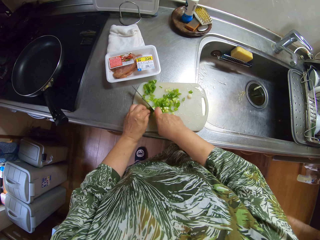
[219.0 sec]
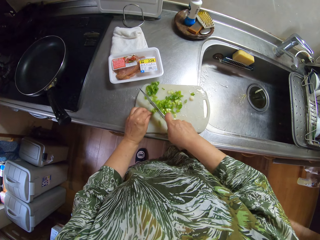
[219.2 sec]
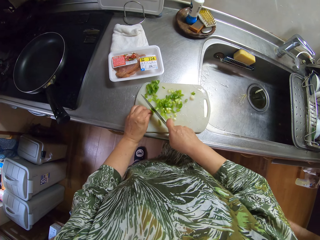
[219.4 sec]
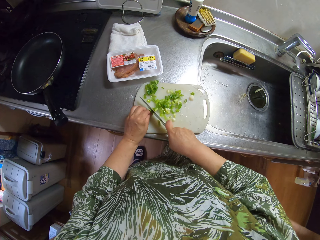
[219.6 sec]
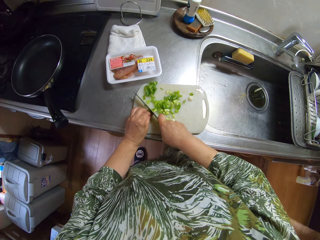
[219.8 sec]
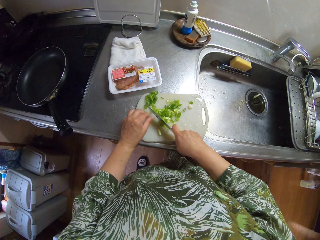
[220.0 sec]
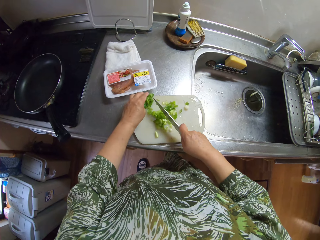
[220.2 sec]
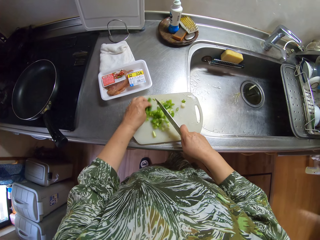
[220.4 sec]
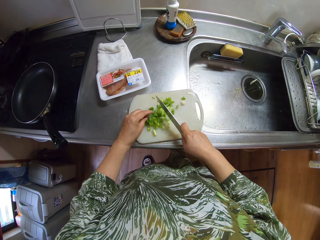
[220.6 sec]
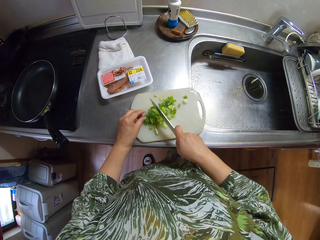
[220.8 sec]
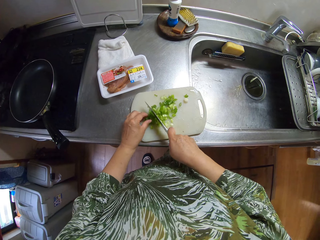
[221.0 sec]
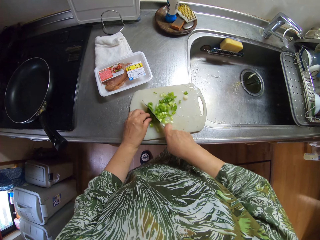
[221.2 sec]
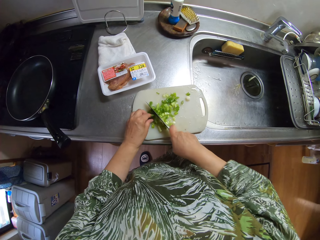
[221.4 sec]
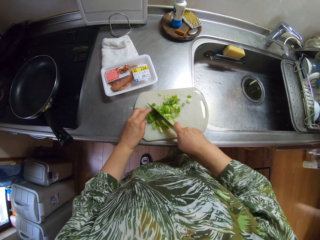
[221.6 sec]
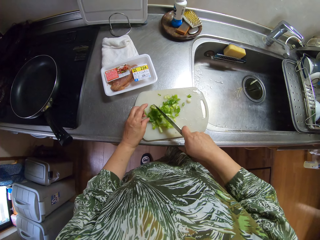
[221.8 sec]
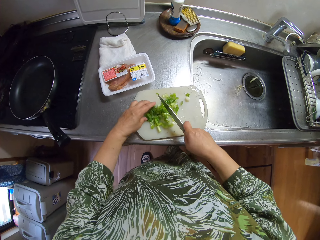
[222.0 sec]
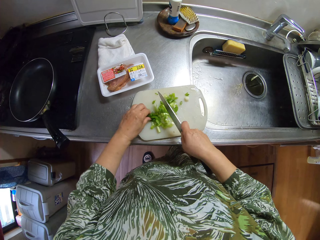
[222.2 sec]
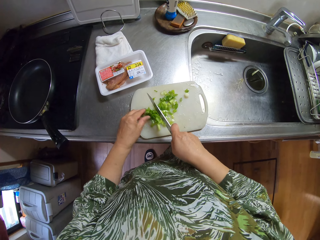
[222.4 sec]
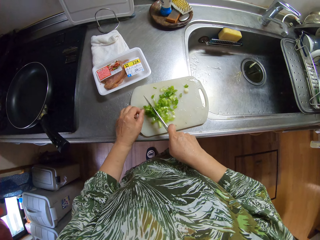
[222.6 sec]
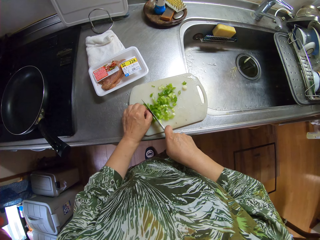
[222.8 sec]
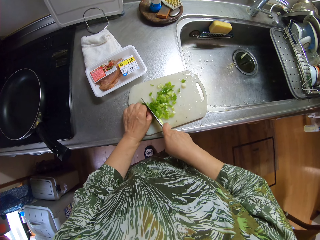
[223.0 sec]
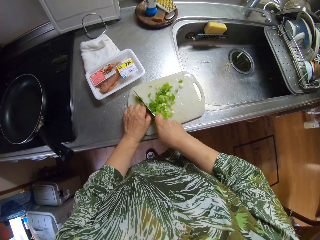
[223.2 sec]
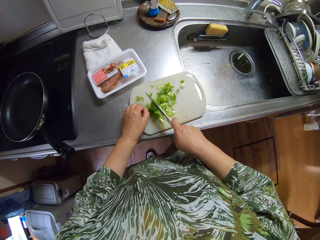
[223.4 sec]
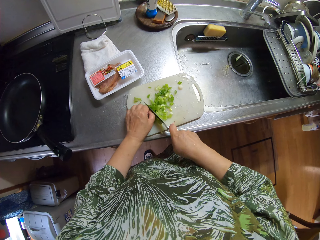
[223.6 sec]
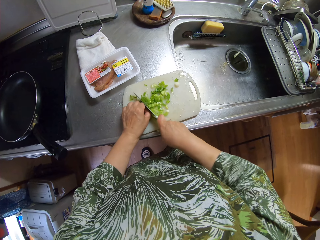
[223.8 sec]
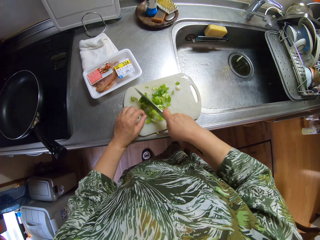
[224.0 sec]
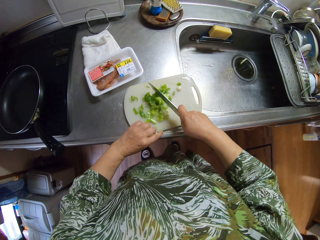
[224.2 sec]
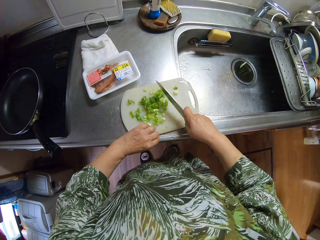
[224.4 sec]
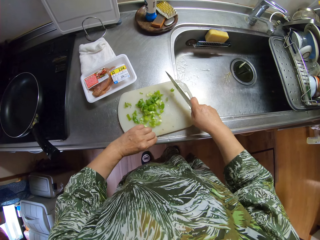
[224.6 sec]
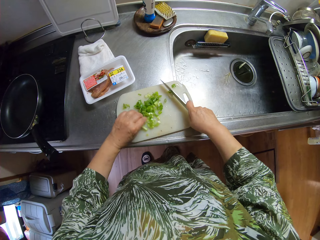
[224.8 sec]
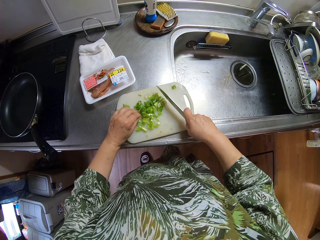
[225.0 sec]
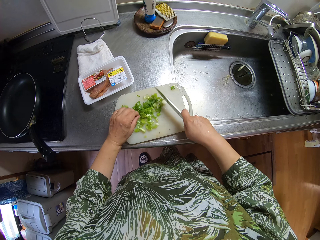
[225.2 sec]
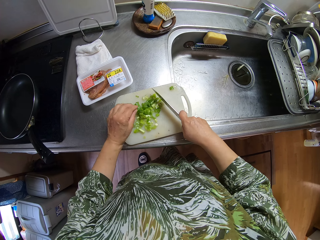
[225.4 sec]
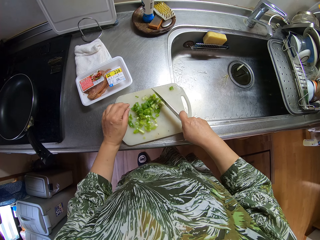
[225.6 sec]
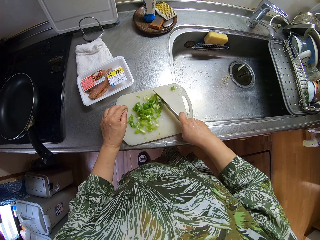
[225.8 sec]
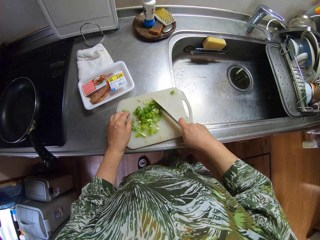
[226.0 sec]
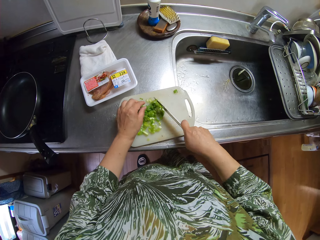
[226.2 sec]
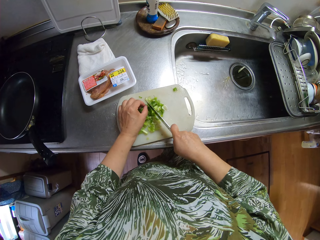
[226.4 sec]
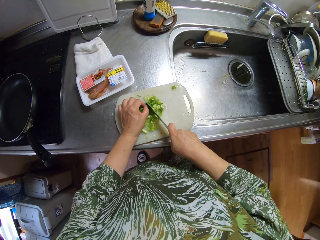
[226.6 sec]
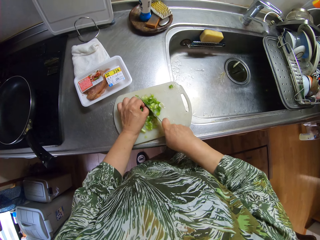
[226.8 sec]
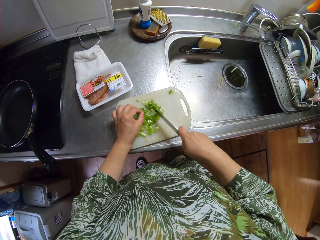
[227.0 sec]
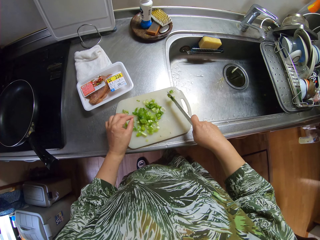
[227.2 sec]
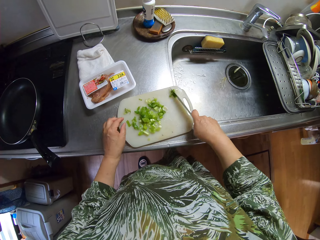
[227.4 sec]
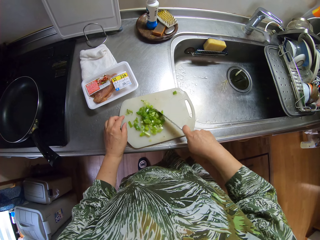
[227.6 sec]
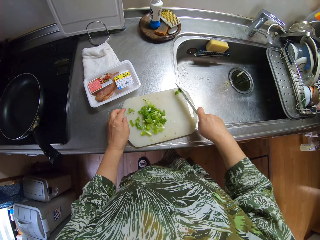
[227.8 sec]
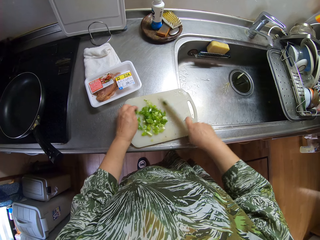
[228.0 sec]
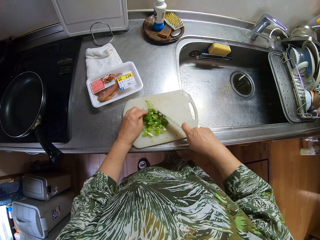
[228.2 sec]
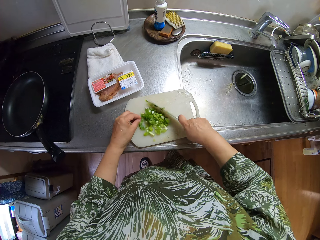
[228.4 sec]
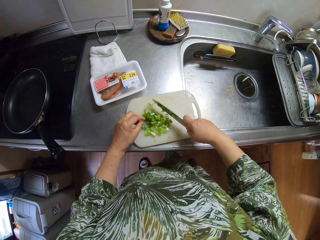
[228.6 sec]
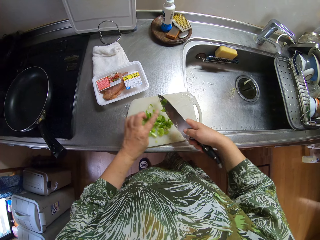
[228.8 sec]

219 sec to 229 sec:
The camera wearer adjusts the onion pieces on the chopping board. They cut the onion pieces with the knife. They adjust the onion pieces on the chopping board. They cut the onion pieces with the knife. They adjust an onion piece on the chopping board. They cut the onion piece with the knife. They cut the onion pieces with the knife. They adjust the onion pieces on the chopping board.

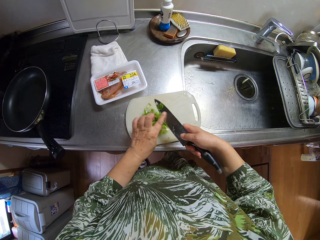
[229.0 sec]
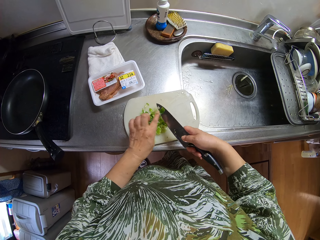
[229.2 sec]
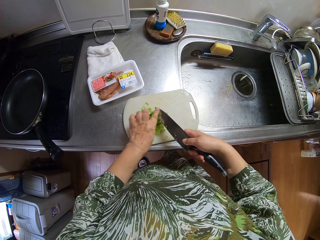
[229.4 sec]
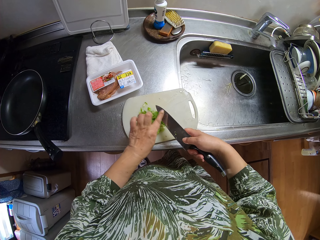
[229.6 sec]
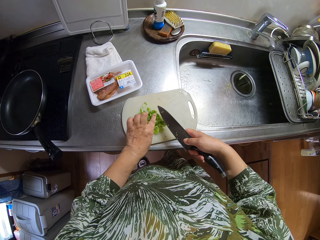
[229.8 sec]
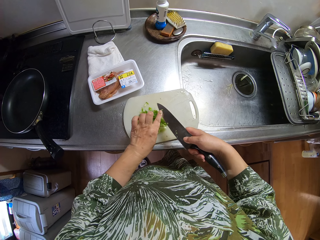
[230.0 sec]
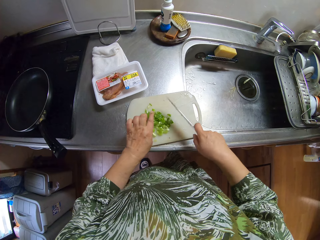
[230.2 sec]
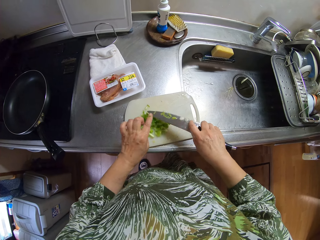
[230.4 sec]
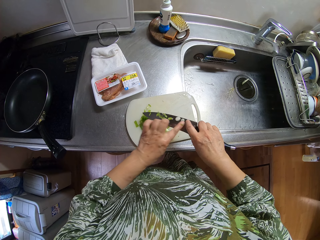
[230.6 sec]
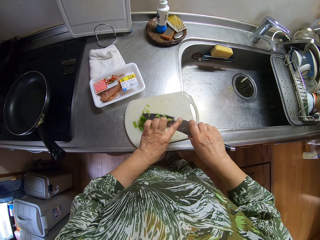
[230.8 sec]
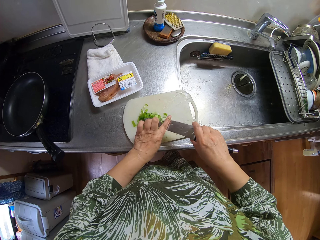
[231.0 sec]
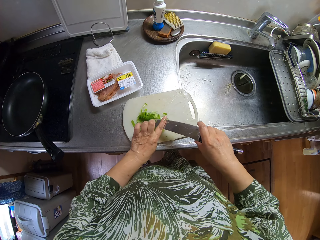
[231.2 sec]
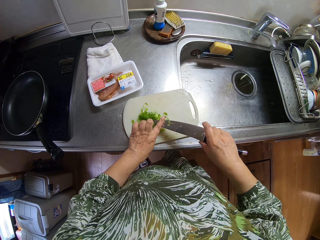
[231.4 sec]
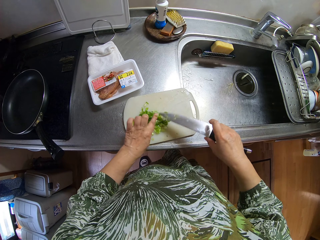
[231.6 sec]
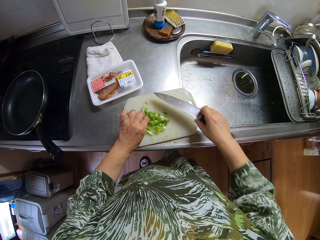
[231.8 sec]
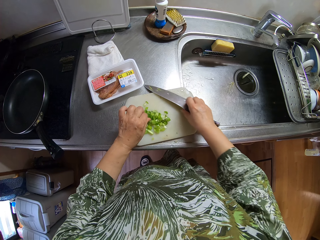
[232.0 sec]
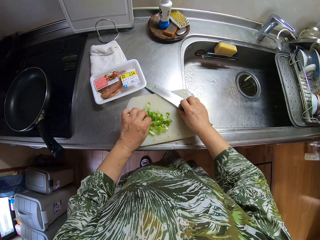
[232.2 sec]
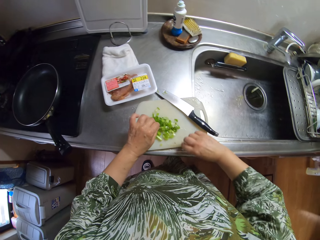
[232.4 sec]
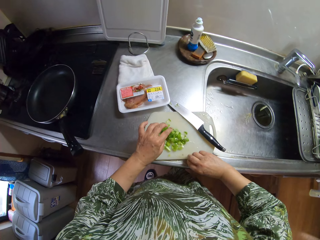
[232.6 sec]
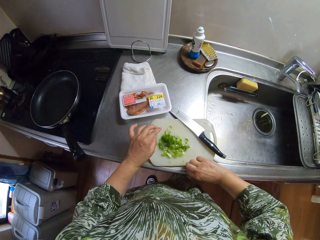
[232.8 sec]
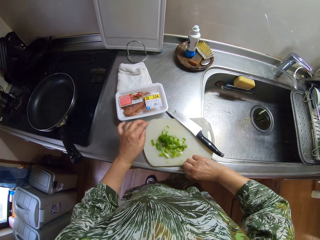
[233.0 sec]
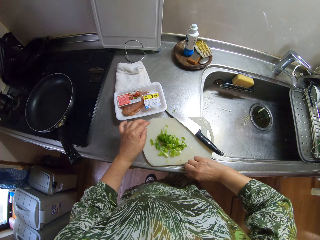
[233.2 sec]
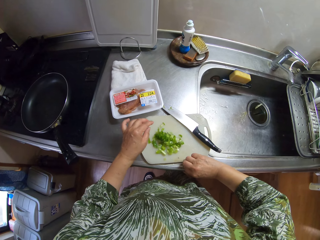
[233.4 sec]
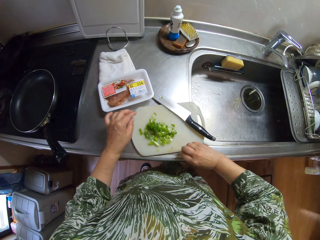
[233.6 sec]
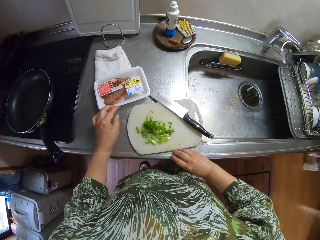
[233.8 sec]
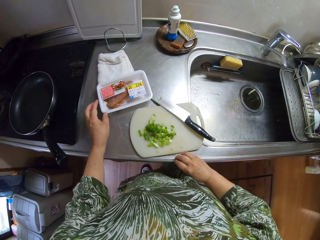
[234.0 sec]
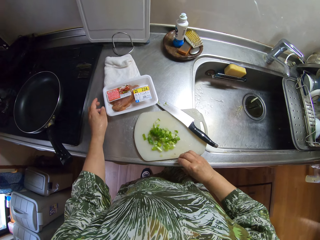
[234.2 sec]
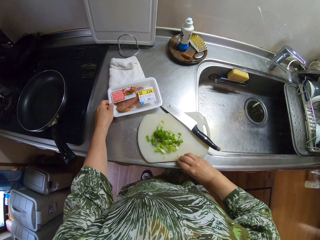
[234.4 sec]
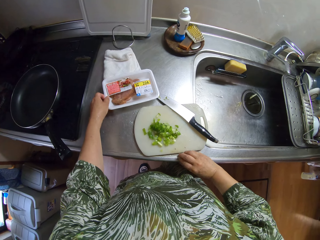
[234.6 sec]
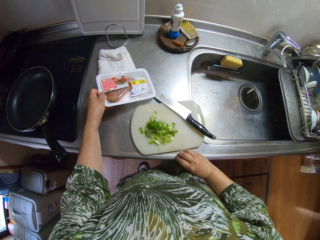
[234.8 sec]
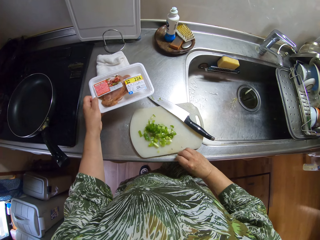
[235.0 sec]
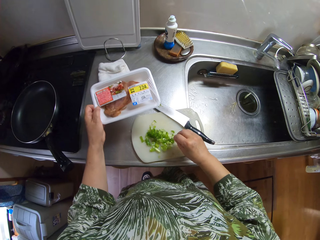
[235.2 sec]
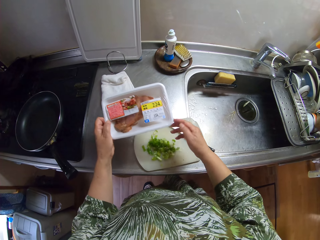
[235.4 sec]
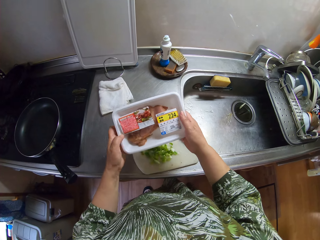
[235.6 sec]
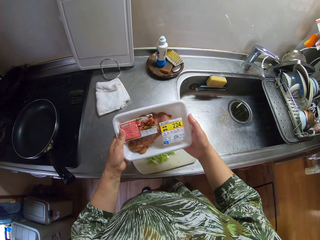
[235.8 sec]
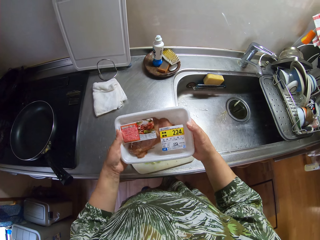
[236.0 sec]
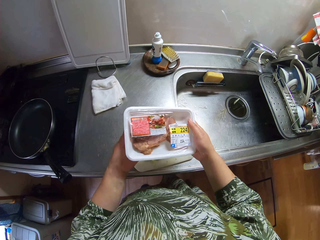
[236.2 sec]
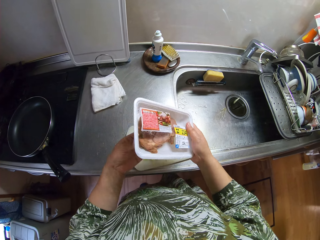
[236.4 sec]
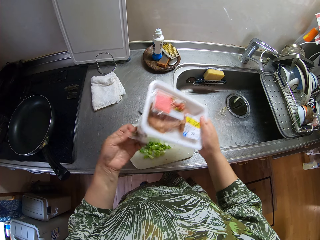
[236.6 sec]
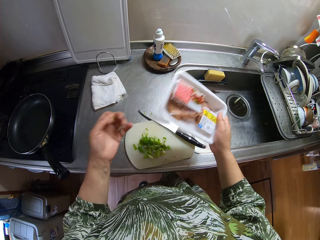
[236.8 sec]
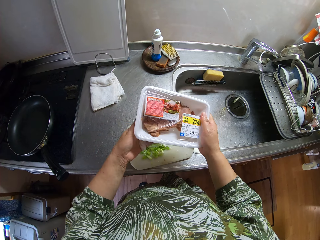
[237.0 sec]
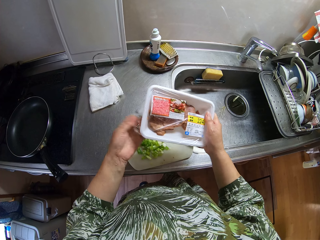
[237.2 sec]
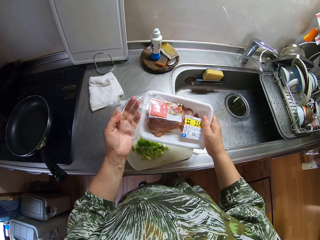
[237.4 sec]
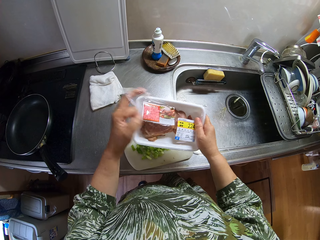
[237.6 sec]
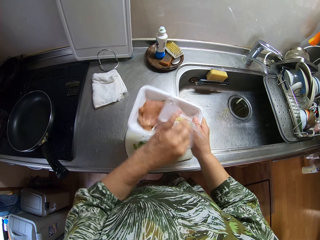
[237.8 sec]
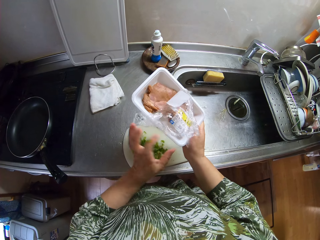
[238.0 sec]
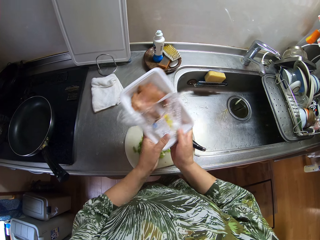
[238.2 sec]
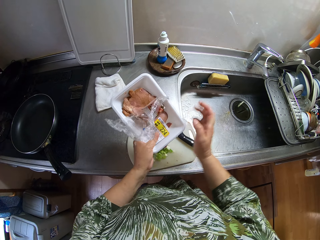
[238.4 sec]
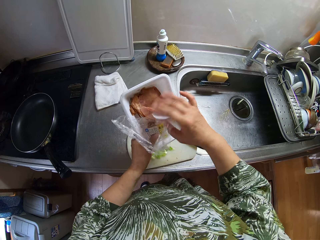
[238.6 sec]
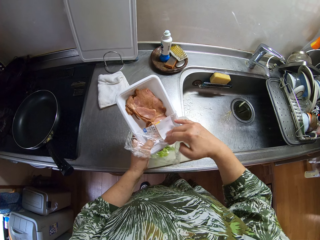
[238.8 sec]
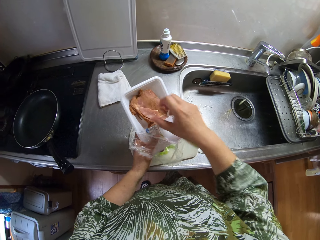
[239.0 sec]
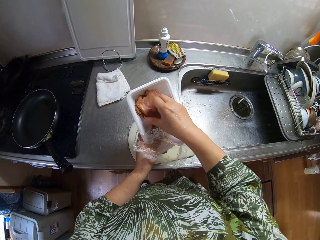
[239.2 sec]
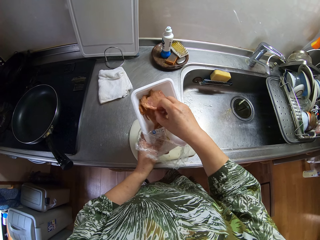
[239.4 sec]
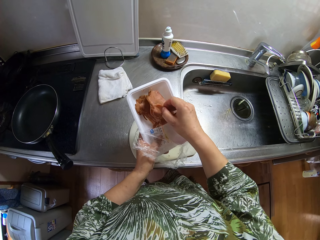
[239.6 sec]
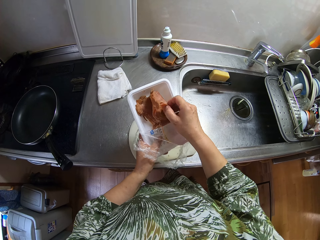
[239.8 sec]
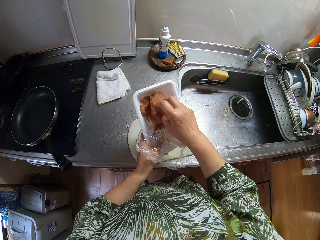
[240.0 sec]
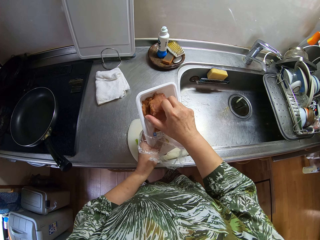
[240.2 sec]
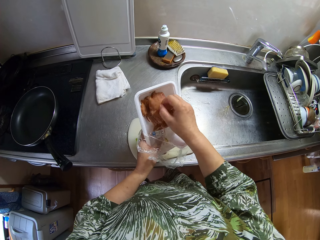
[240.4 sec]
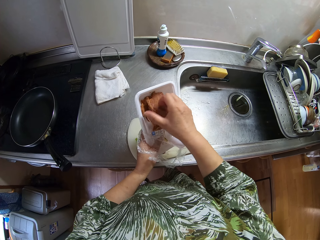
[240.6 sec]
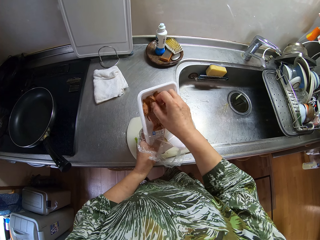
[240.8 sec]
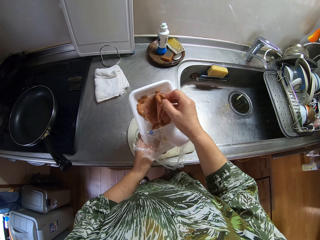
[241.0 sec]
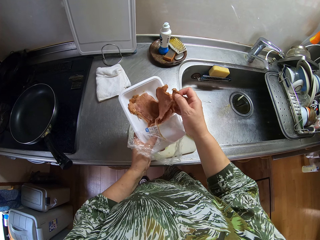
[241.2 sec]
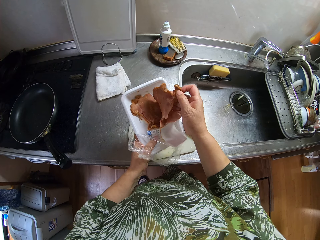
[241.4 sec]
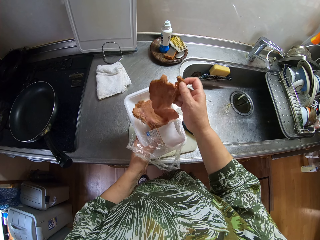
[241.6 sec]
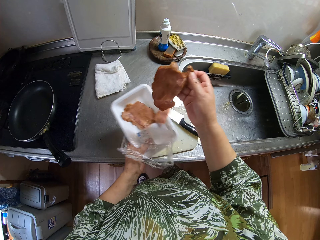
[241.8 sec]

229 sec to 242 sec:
The camera wearer removes onion pieces from the knife. They turn the knife. They remove onion pieces from the knife. They put the knife on the chopping board. They pick up onion pieces on the counter. They pick up the packed meat or container. They drop the onion pieces on the chopping board. They uncover the packed meat. They pick a piece of meat from the container.
